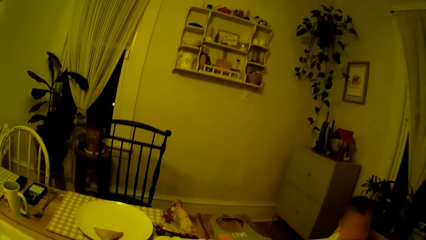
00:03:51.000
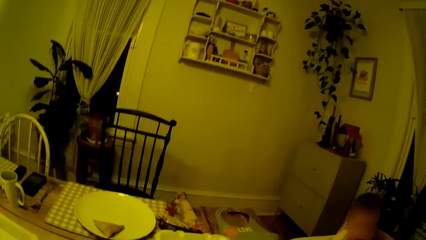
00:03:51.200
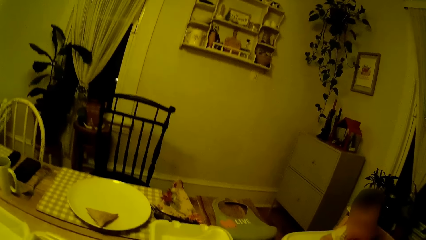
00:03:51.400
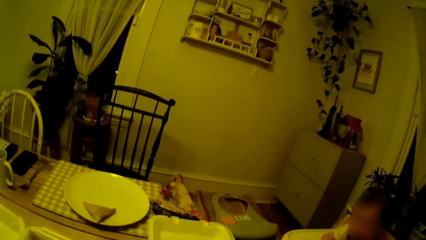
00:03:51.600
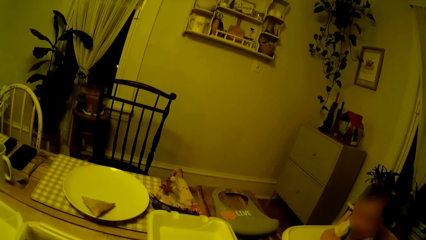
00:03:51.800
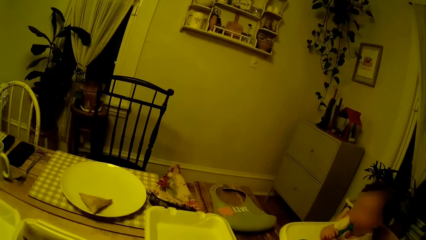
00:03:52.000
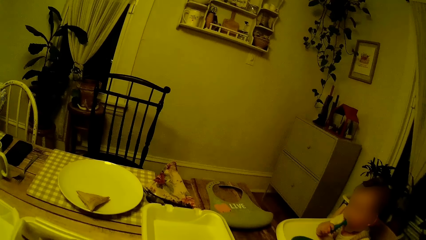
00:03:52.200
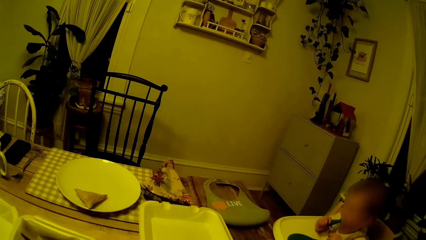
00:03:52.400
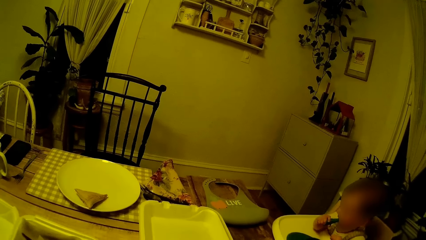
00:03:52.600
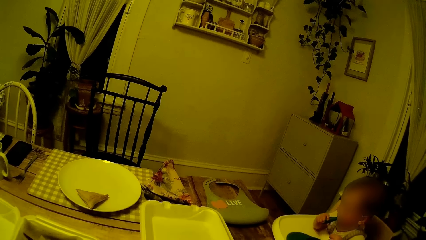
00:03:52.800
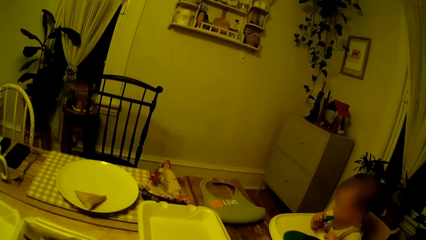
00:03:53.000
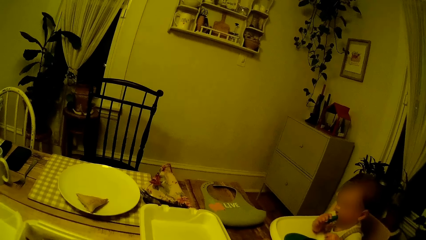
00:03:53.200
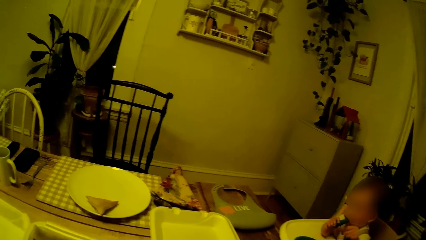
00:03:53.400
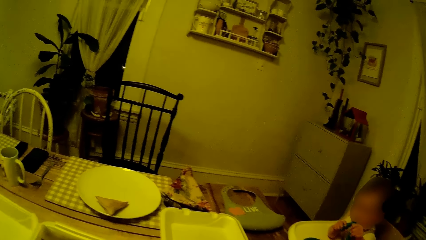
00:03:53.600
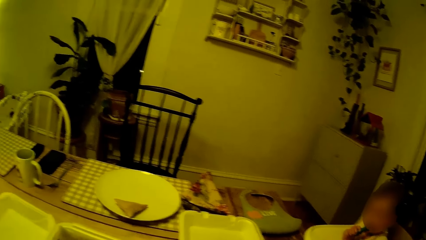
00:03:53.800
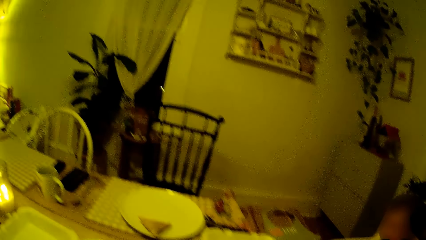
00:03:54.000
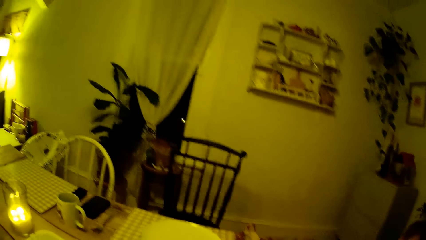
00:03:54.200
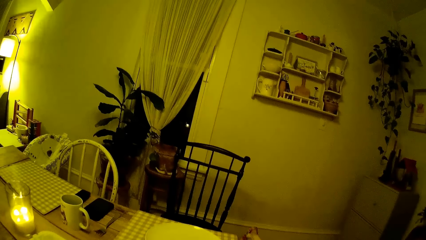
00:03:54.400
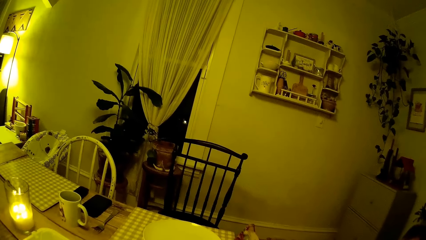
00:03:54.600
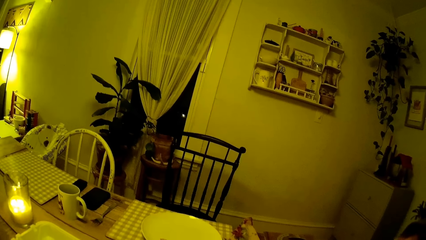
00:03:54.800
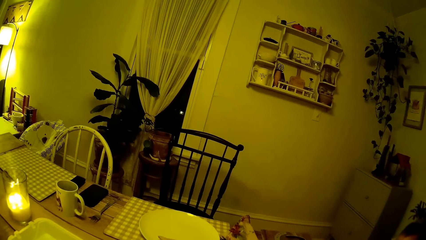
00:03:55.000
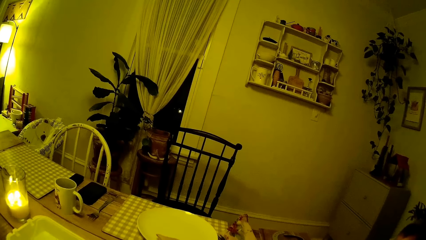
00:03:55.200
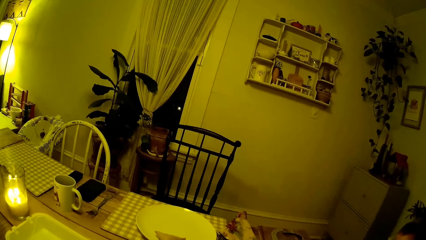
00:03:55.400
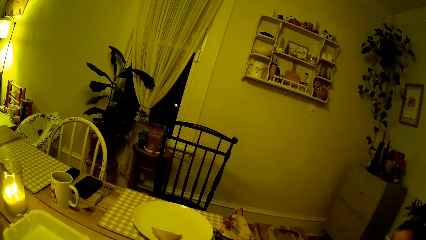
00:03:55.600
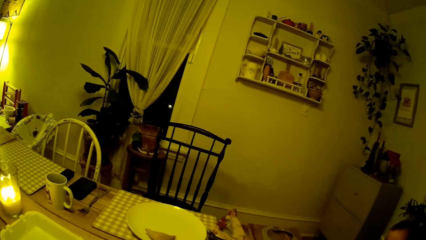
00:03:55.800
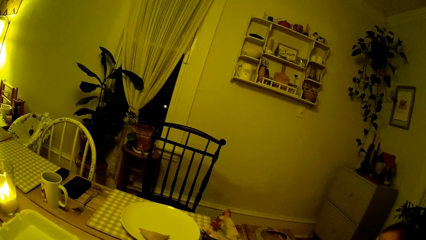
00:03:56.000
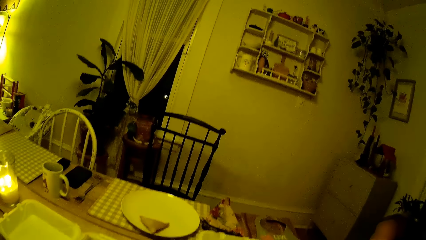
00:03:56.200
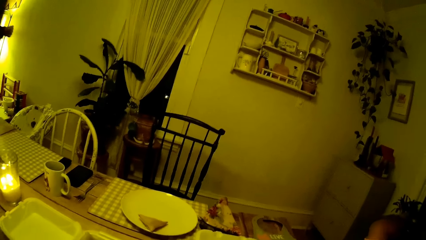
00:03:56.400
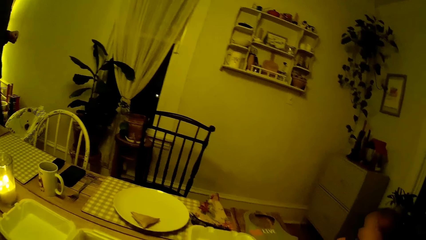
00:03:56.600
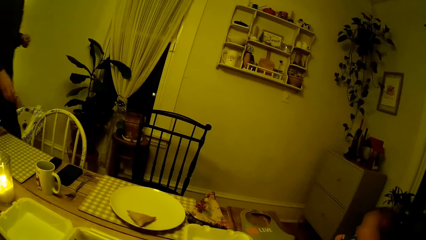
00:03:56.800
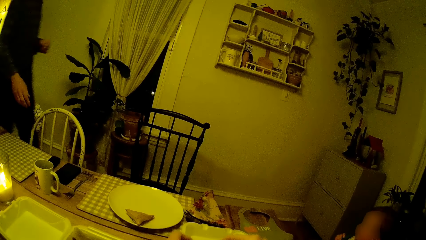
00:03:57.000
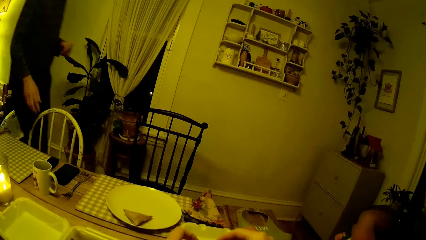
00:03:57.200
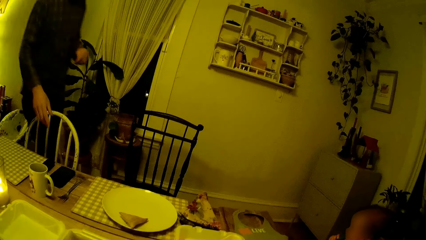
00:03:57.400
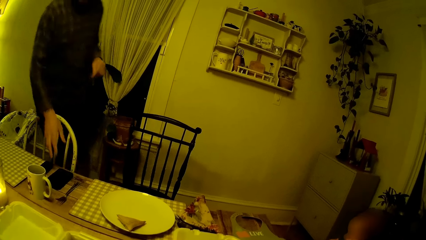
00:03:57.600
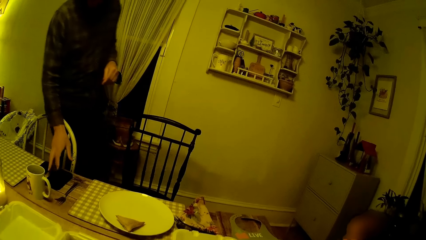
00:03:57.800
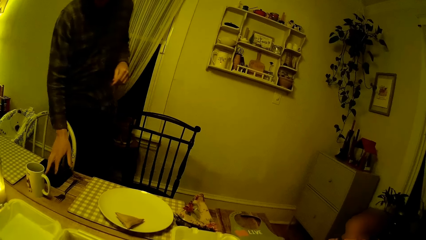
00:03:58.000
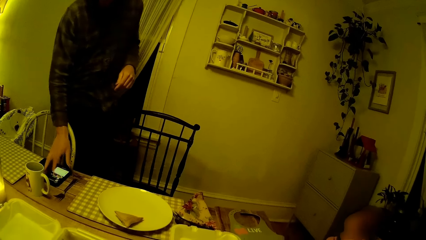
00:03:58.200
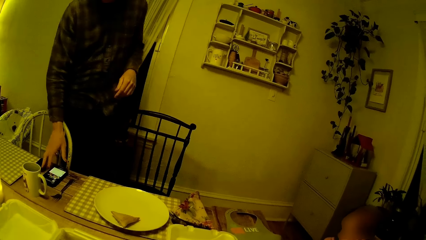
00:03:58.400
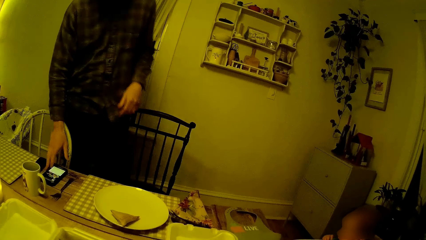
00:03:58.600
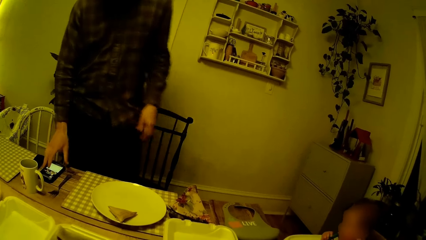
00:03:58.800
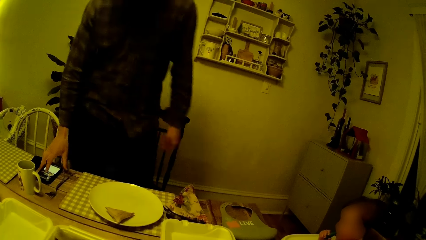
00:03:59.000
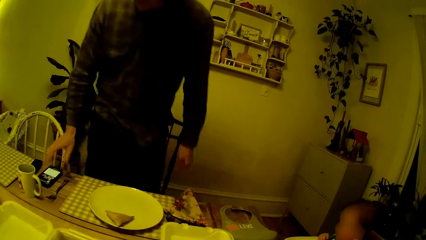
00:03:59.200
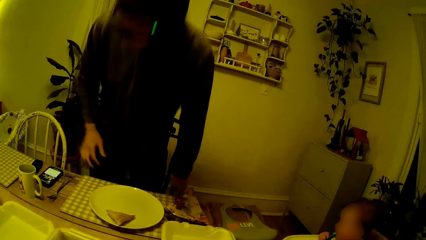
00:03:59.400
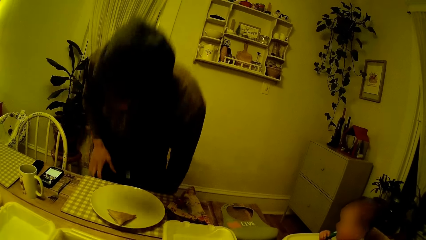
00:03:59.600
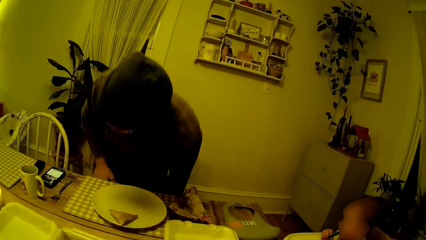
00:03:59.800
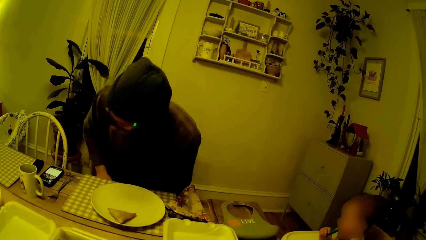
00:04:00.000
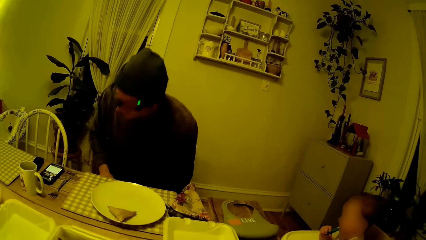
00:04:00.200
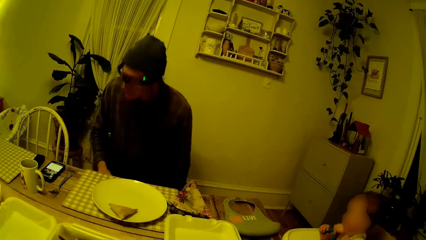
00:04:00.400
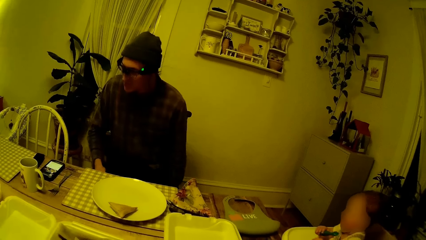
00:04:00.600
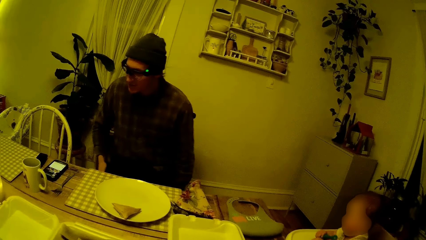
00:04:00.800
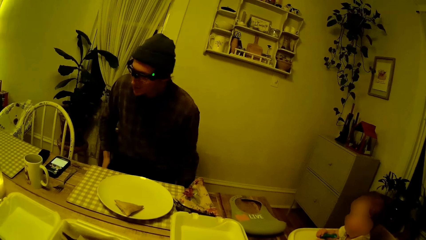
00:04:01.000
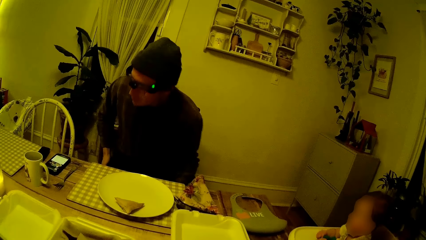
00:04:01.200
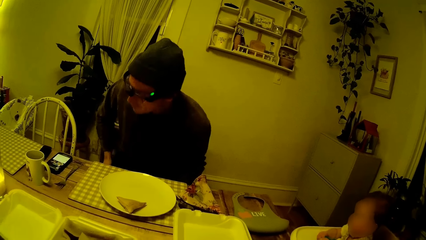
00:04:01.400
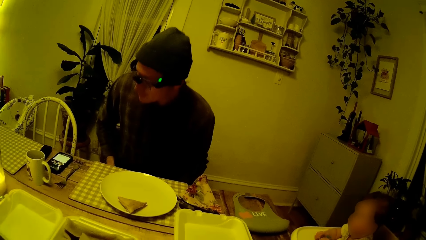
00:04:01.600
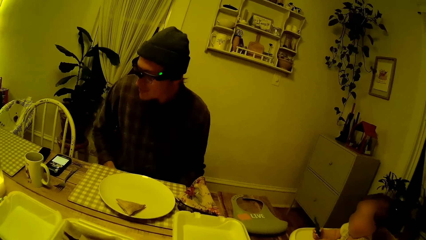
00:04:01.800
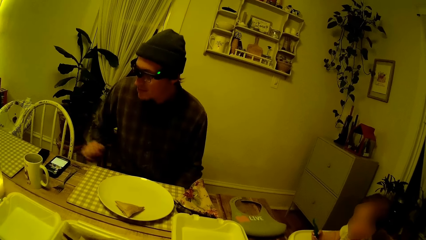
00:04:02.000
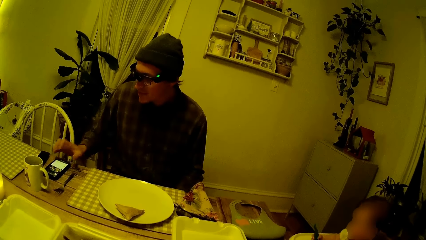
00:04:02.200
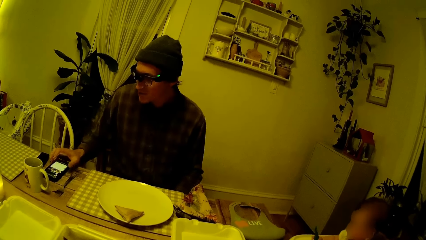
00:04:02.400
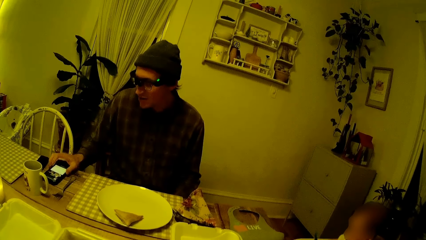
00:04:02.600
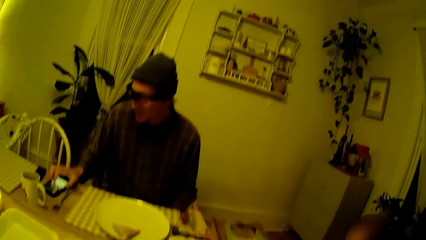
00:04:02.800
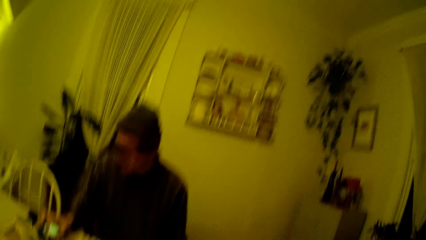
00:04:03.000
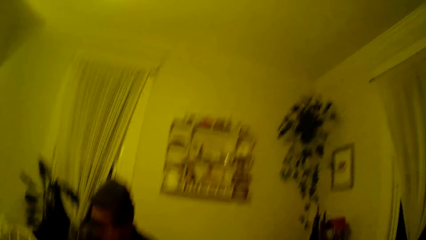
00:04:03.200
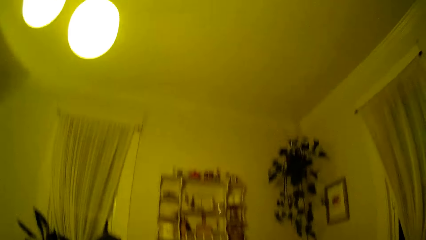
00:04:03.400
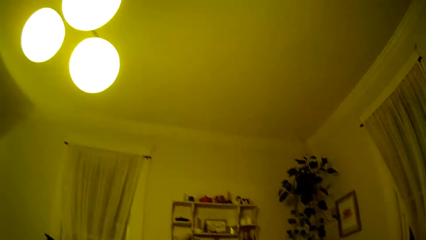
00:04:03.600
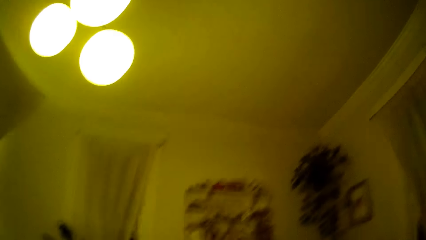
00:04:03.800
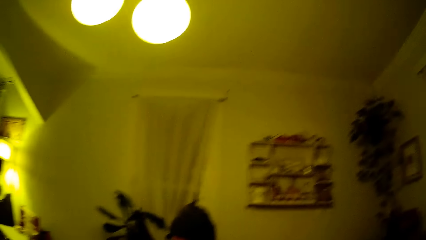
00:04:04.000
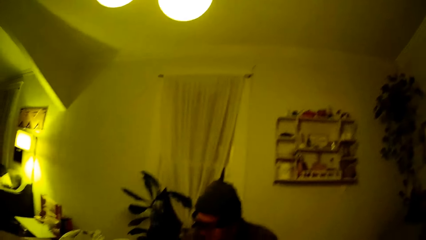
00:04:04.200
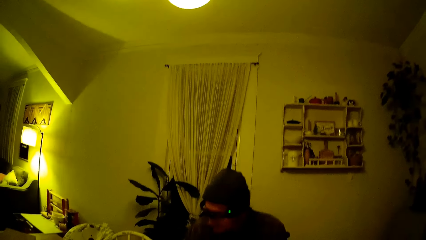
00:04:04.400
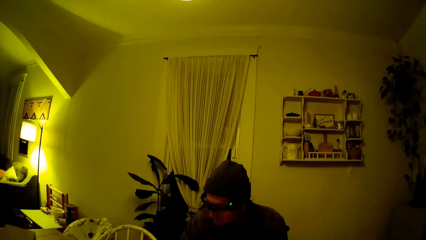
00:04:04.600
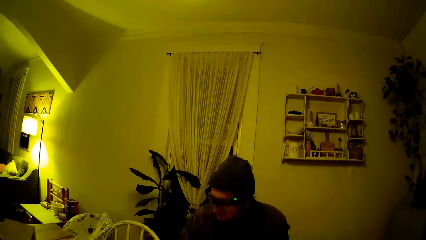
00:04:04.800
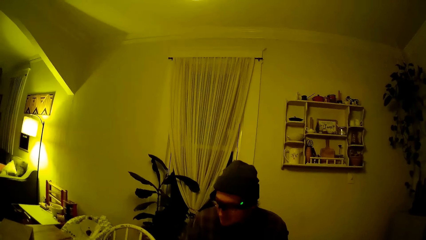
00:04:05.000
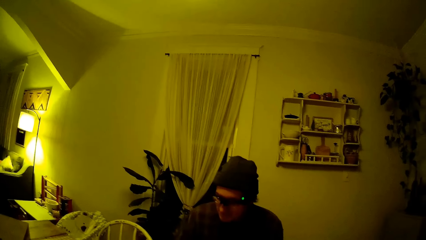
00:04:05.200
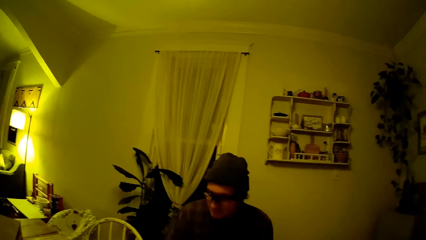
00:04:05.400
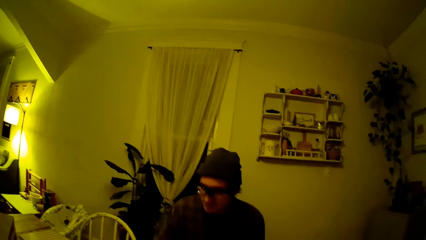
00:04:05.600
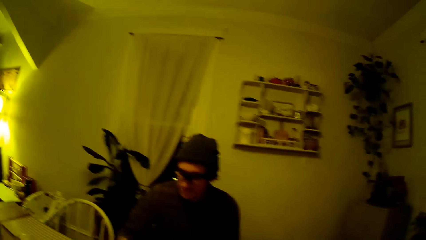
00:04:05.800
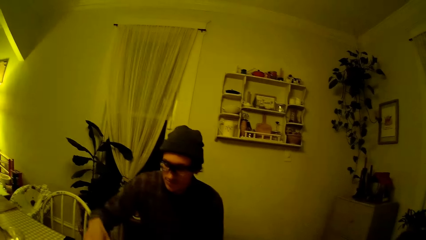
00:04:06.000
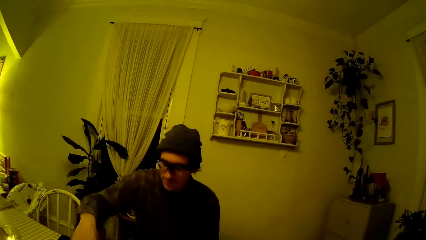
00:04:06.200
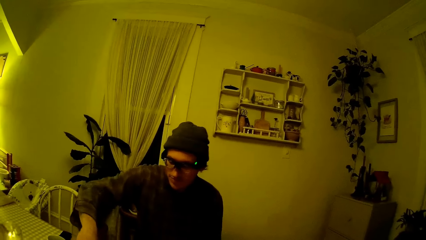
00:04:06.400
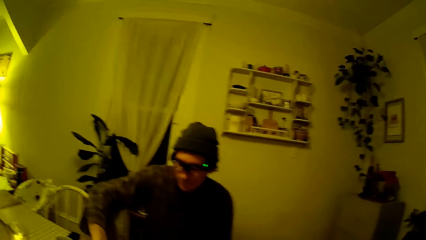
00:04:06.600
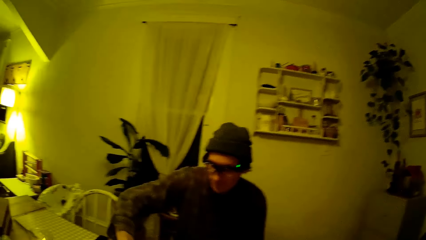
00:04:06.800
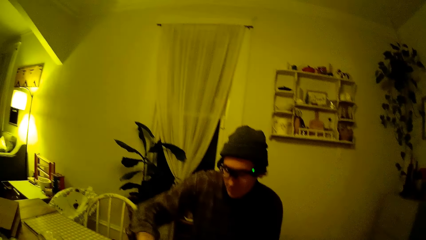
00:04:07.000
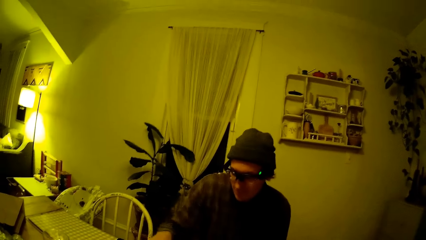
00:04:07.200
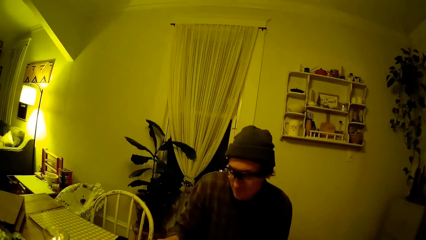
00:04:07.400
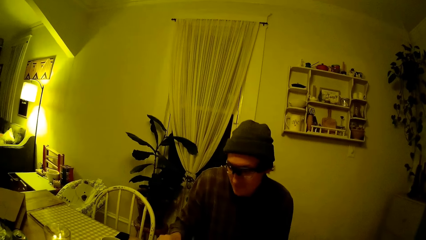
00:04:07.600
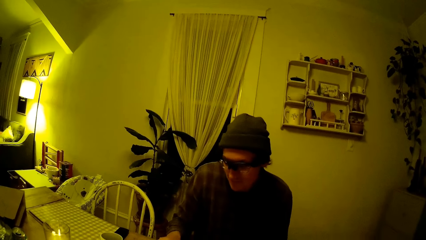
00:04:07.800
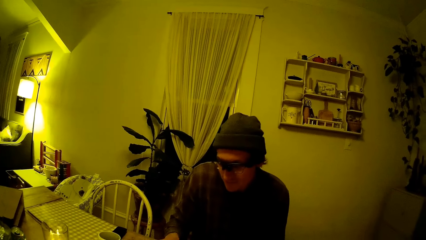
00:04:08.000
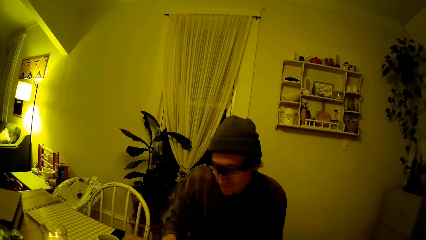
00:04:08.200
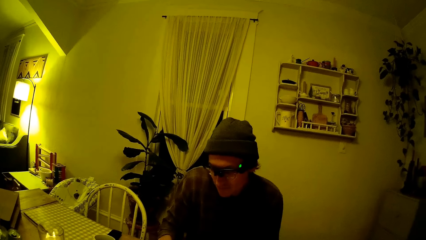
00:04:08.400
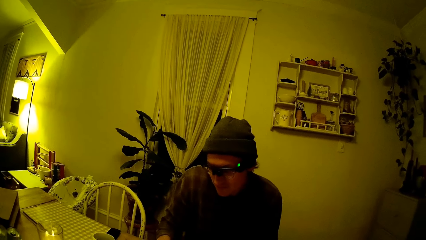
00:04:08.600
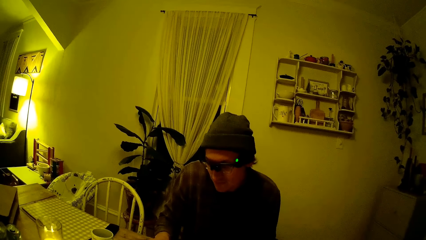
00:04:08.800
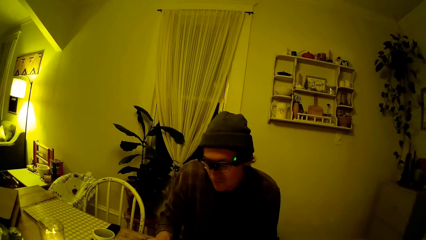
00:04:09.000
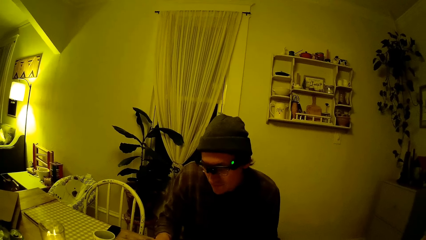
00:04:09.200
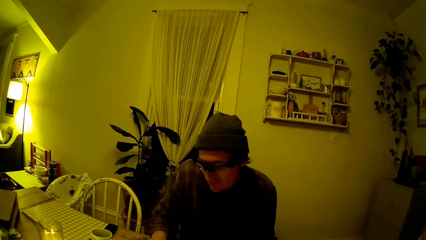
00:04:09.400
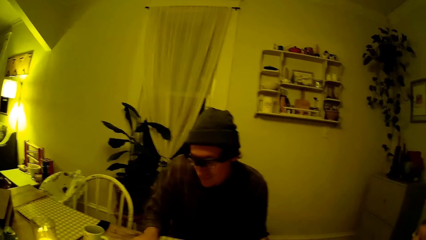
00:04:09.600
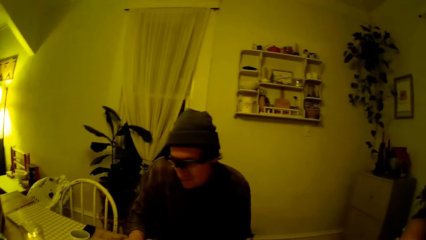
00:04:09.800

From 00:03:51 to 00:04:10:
The baby dips the spoon in his right hand to his mouth. The man taps the mobile phone on the dining table with his right hand. He operates the phone. He sits on the chair. He operates the phone. He moves the mobile phone on the table with his right hand. The camera wearer looks around the house.
